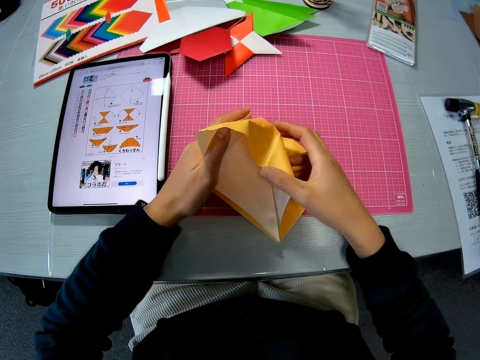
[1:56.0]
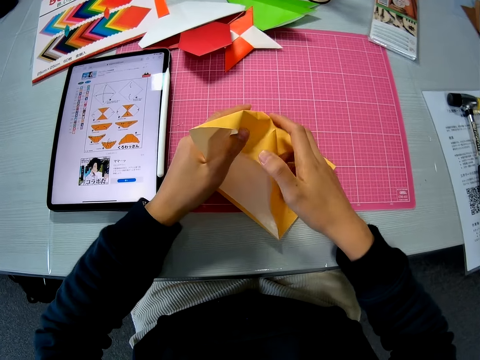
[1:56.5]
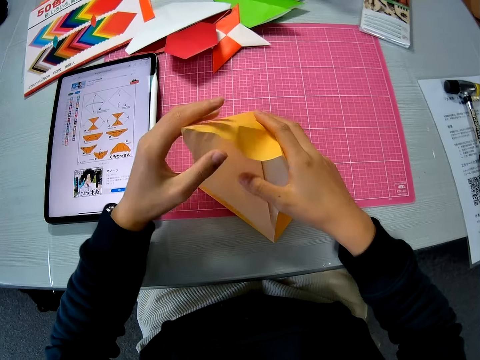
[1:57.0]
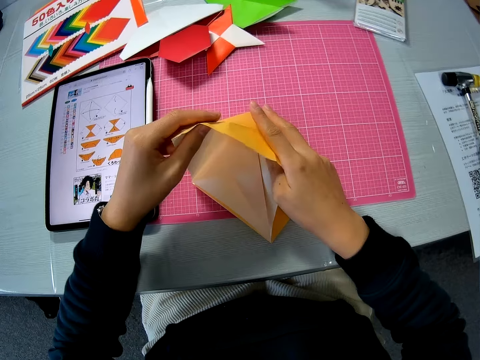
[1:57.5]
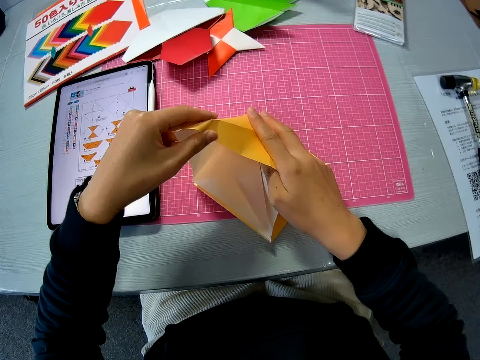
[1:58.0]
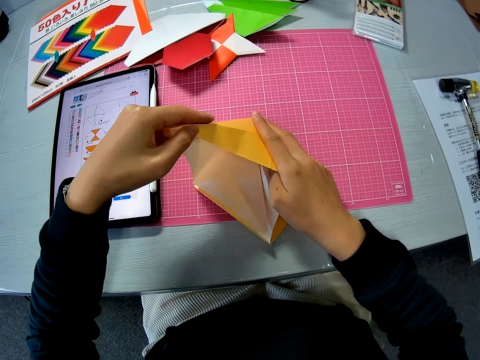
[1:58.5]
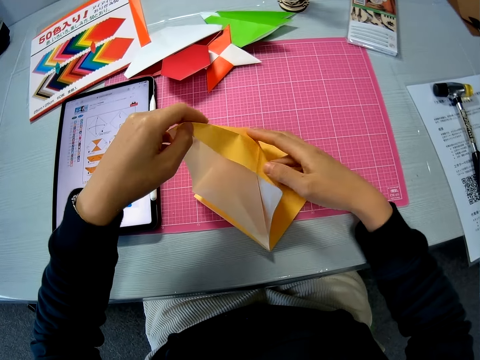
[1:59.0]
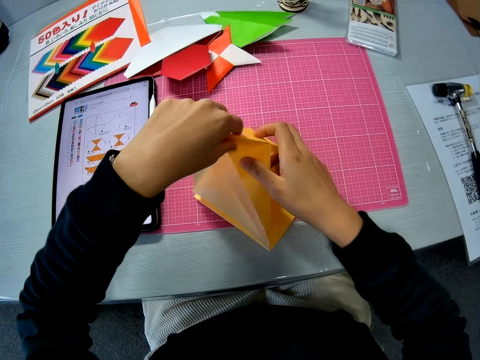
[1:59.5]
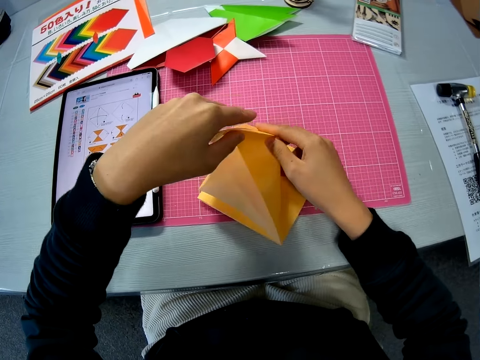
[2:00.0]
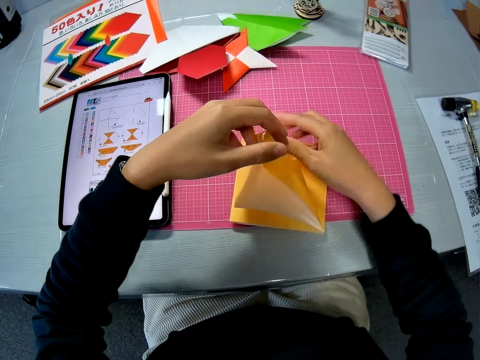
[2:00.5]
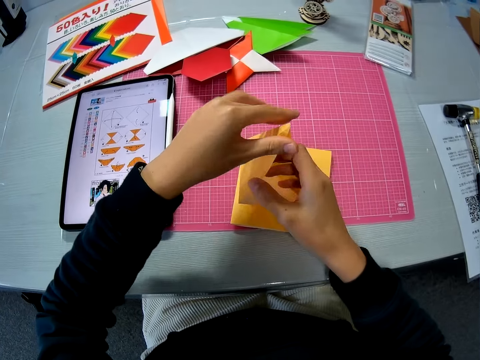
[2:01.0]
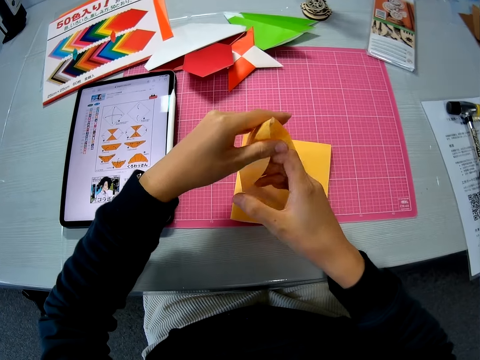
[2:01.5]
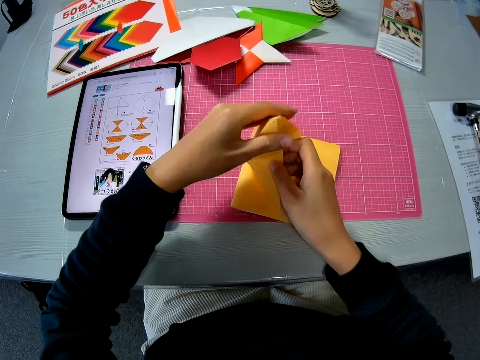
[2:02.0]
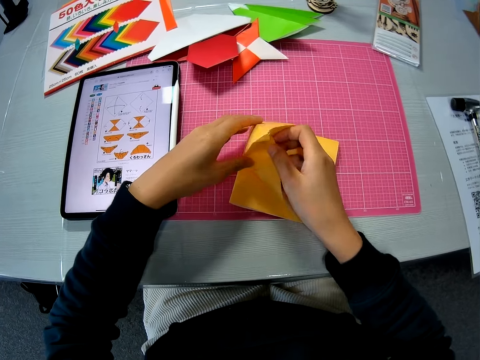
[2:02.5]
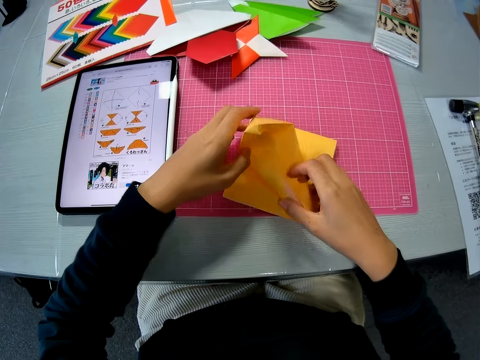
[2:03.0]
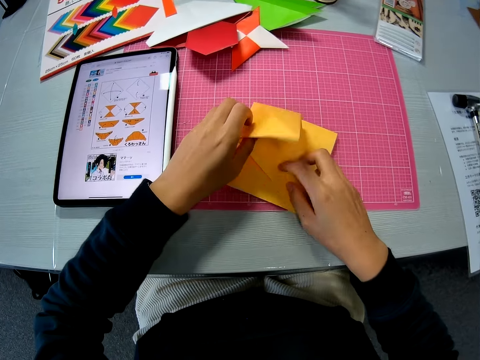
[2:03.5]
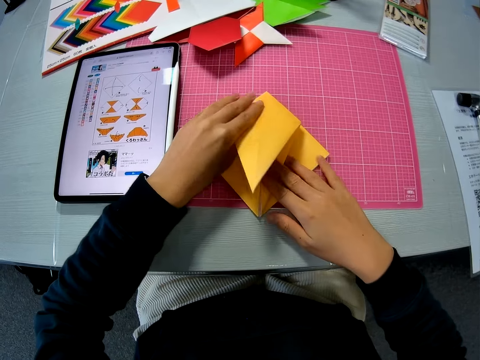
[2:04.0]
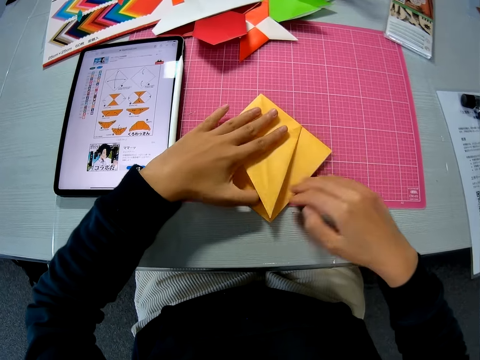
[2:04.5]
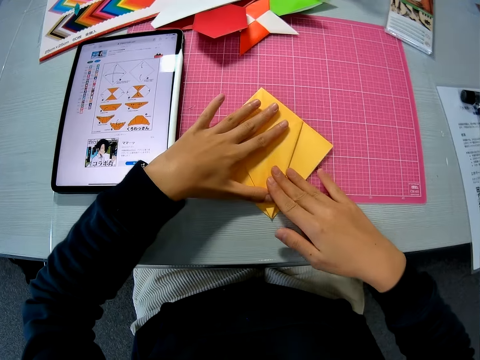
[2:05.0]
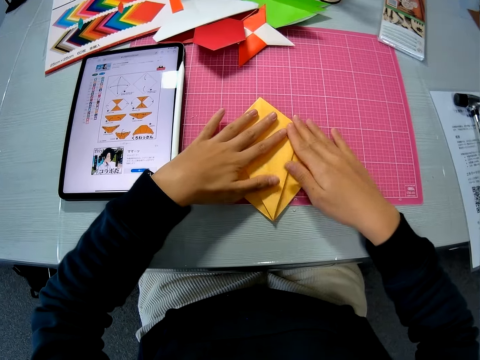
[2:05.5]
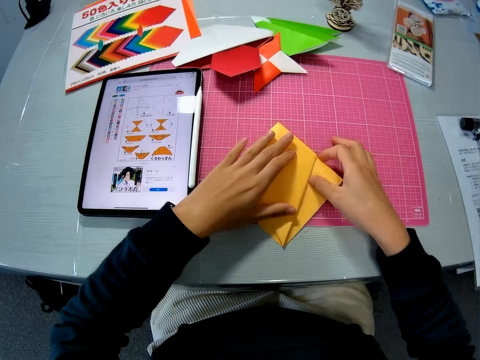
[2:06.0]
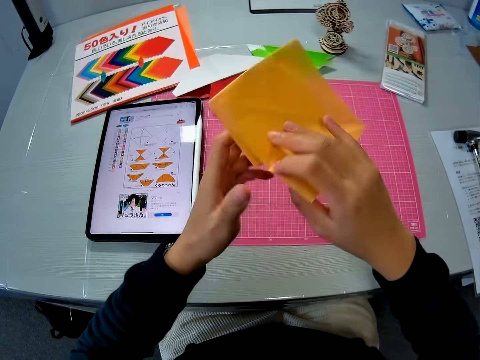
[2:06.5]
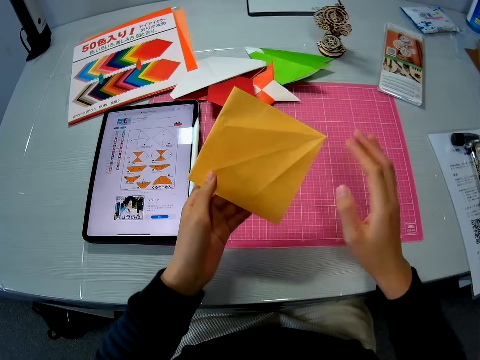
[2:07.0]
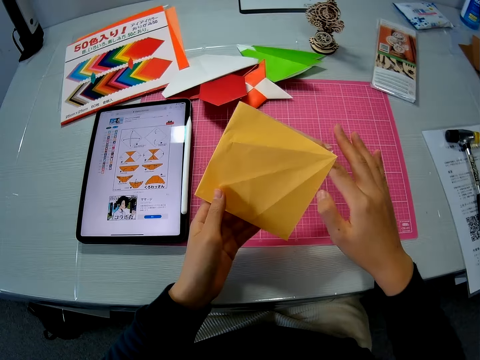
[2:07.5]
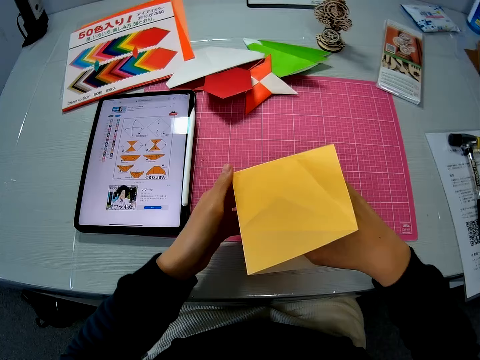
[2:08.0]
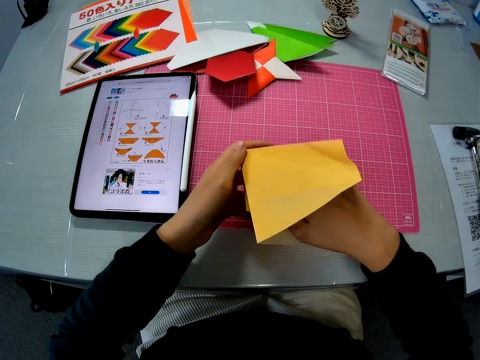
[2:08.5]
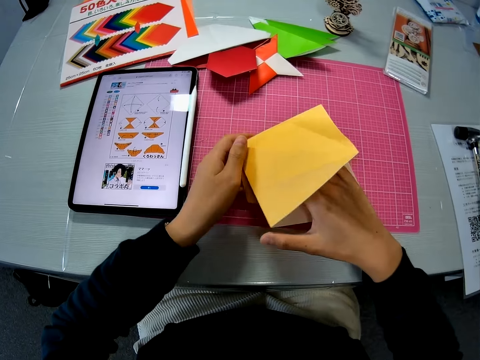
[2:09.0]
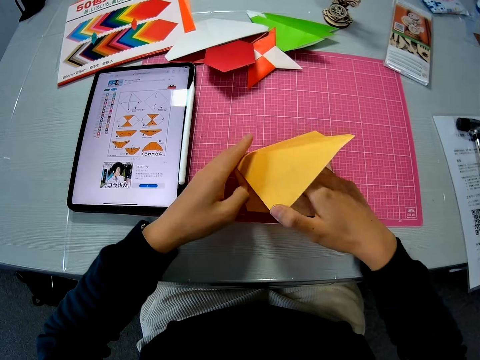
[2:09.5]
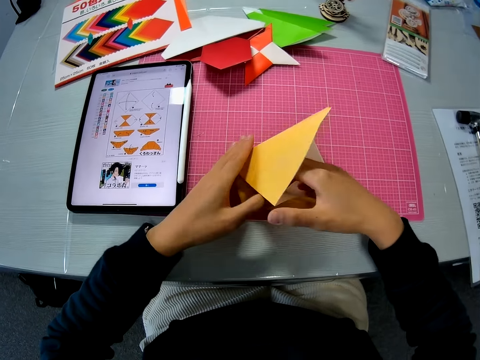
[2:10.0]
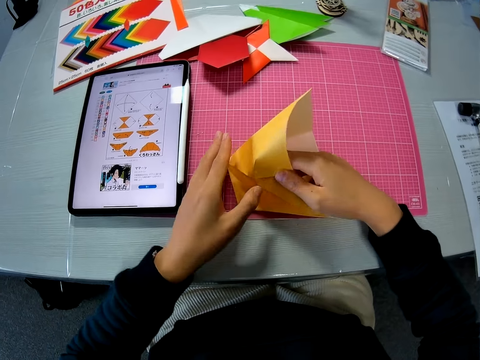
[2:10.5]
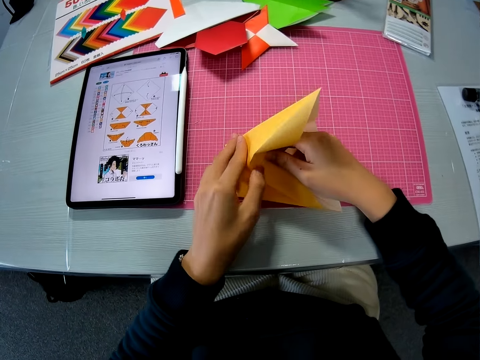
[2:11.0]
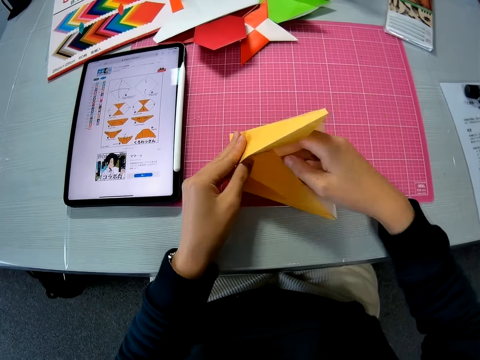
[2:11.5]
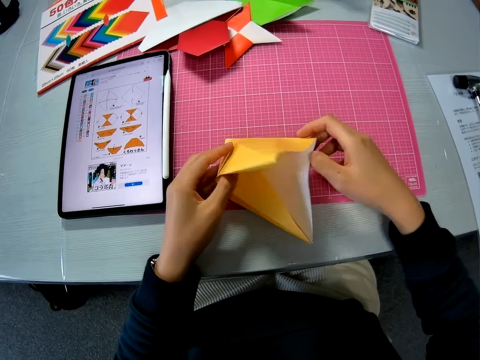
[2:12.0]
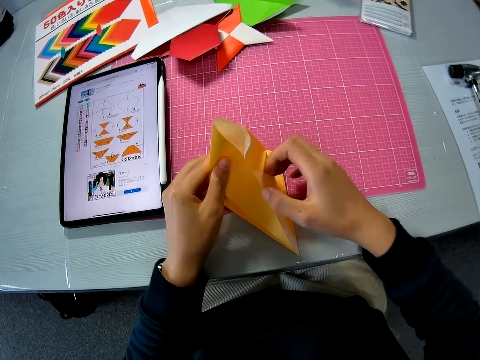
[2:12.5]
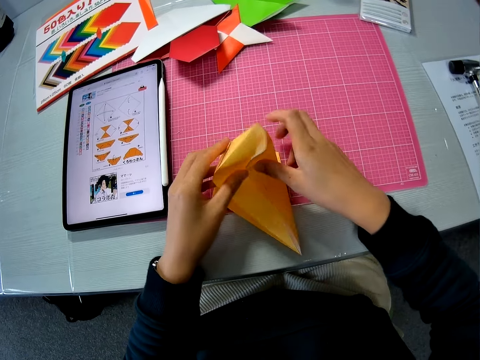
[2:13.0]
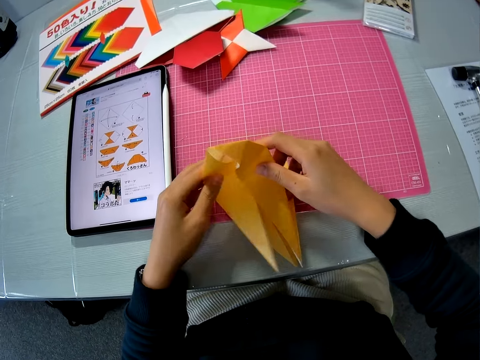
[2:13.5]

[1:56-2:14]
The camera wearer picks up the paper on the table with both hands. They put their hand in the paper. They drop the paper on the table. They fold the paper on the table.

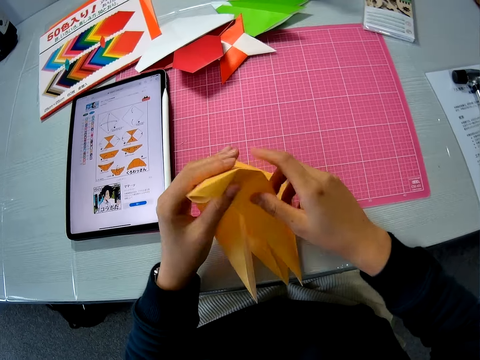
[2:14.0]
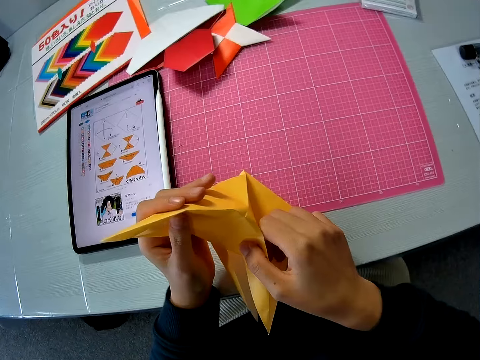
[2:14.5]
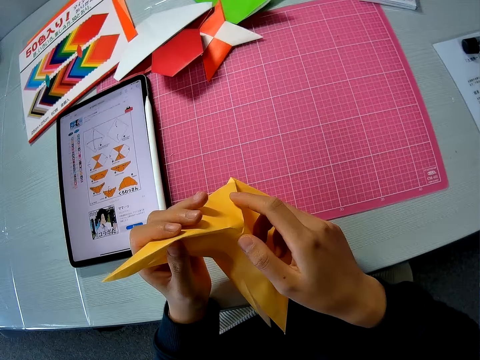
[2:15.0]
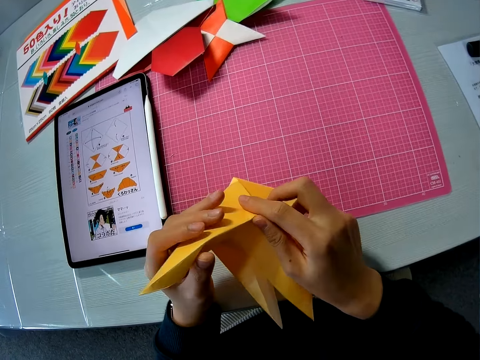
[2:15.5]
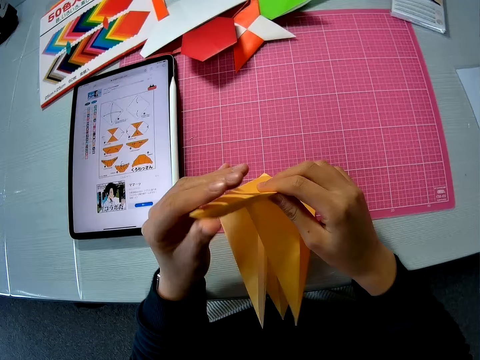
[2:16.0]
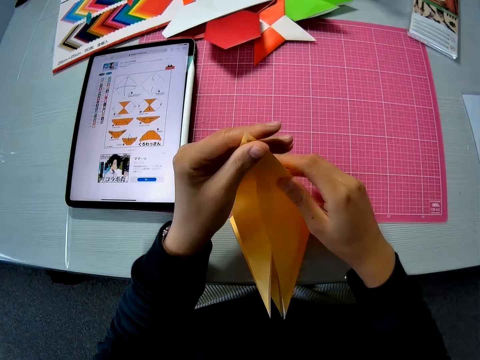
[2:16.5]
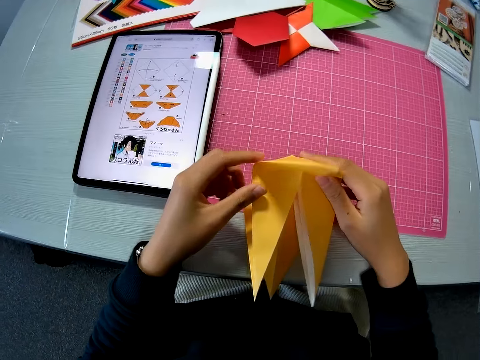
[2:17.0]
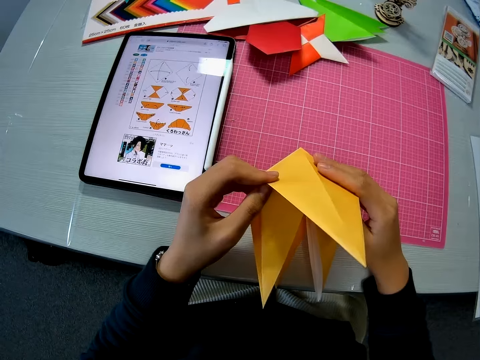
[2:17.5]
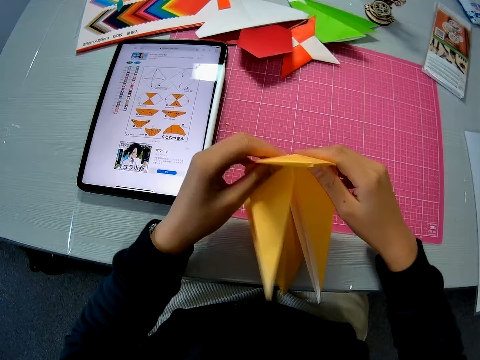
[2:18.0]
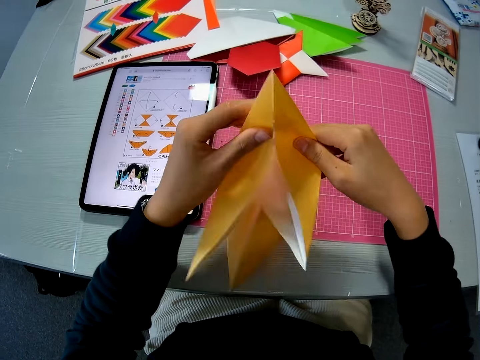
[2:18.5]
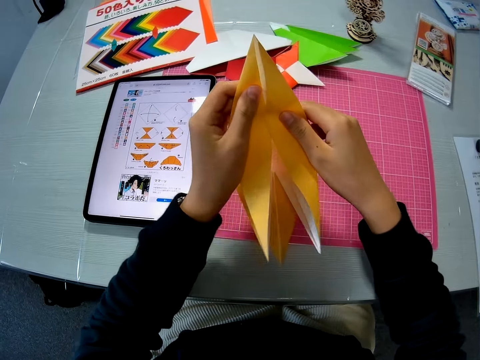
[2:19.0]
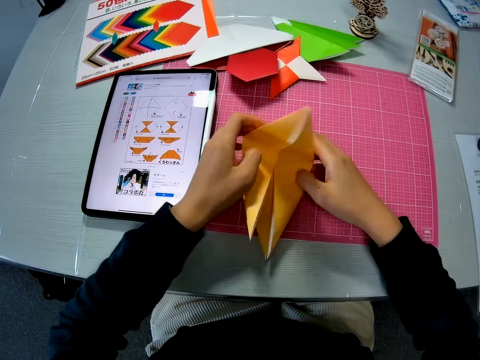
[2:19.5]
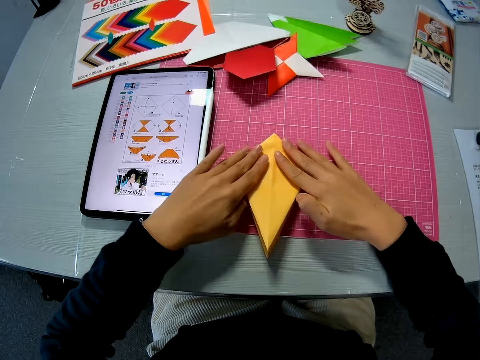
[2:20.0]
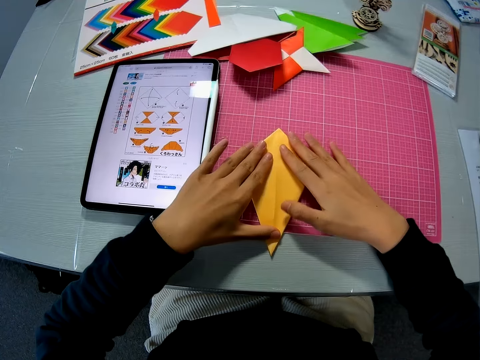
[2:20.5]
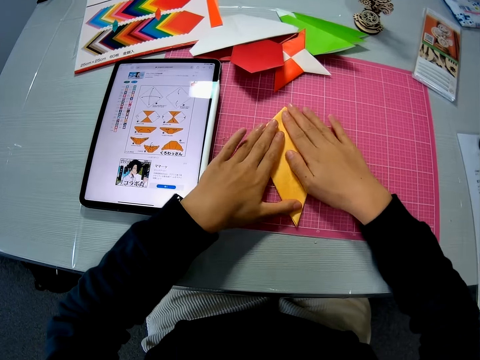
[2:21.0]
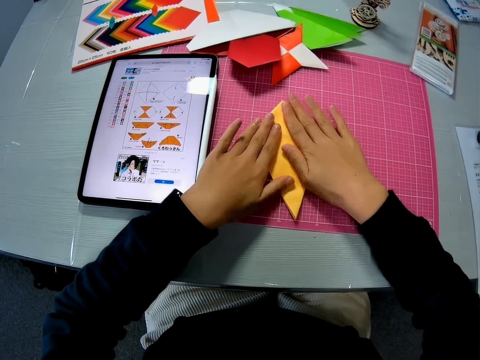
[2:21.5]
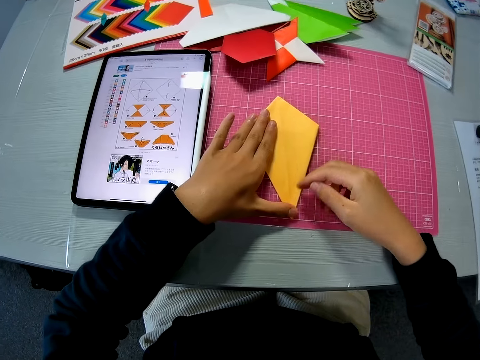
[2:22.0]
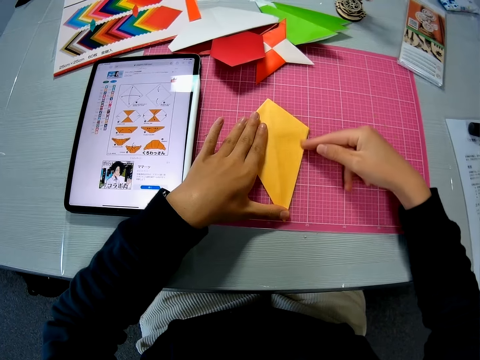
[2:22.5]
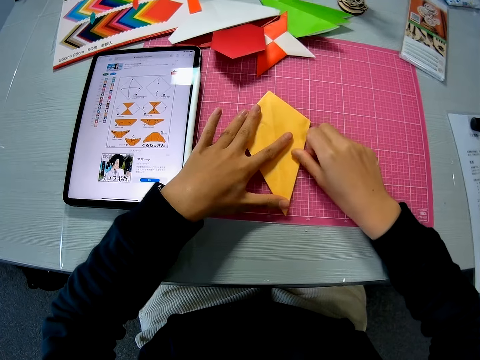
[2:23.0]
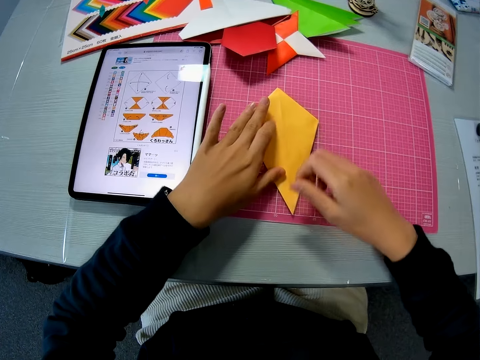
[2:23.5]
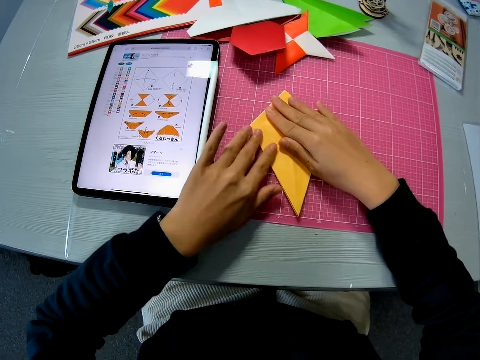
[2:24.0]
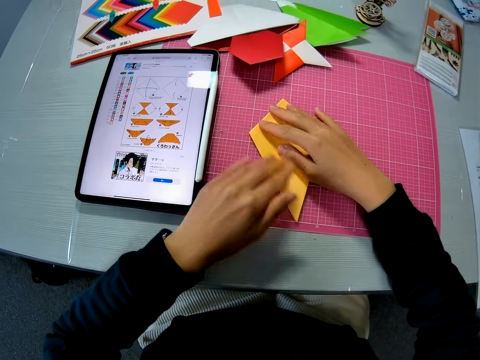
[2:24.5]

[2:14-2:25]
The camera wearer presses the paper on the table with his hands. He smoothens the edge of the paper on the table with his finger.
